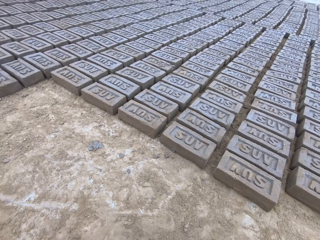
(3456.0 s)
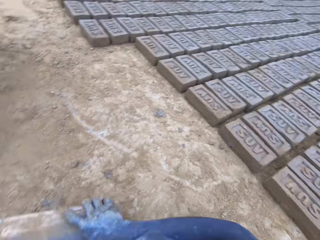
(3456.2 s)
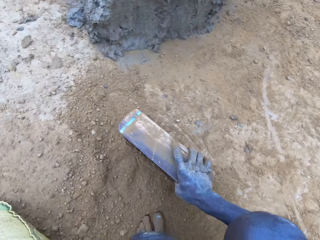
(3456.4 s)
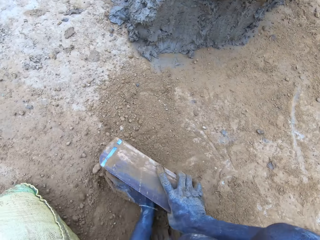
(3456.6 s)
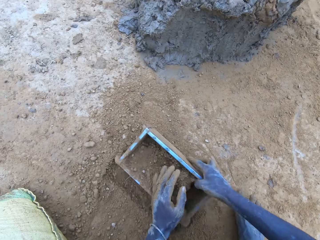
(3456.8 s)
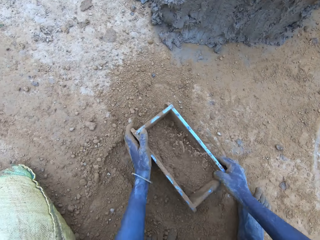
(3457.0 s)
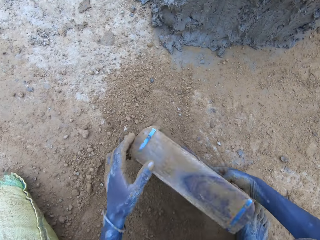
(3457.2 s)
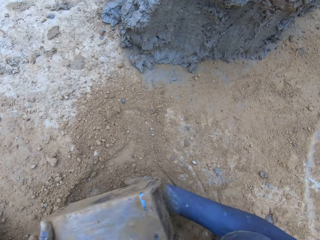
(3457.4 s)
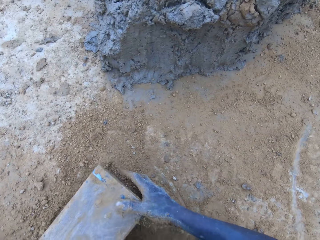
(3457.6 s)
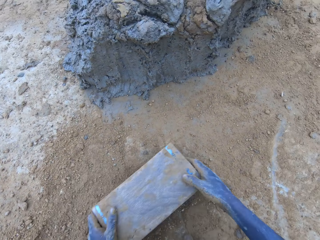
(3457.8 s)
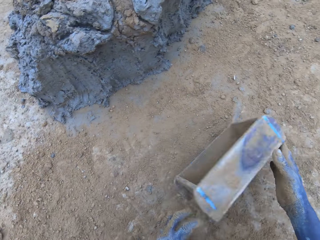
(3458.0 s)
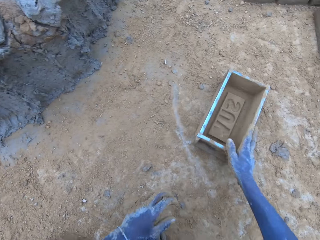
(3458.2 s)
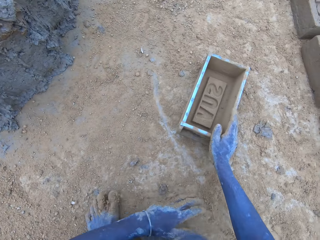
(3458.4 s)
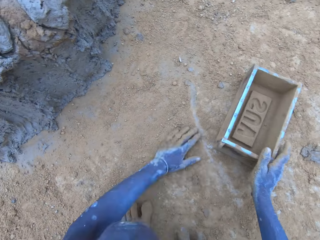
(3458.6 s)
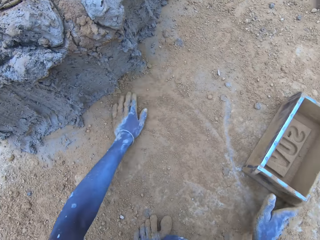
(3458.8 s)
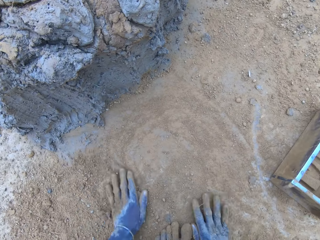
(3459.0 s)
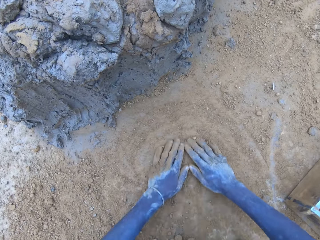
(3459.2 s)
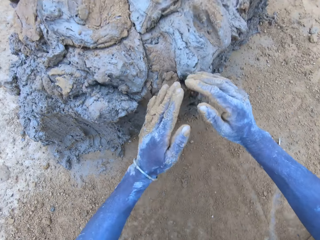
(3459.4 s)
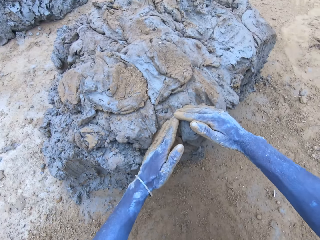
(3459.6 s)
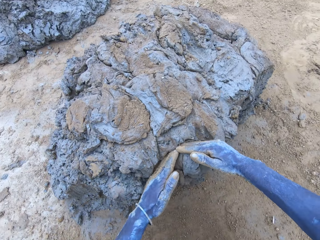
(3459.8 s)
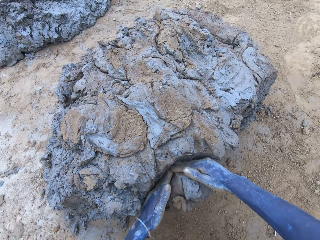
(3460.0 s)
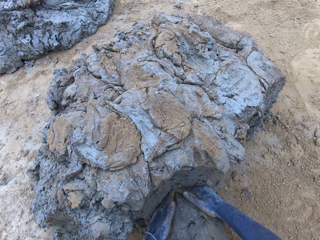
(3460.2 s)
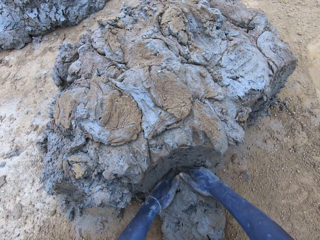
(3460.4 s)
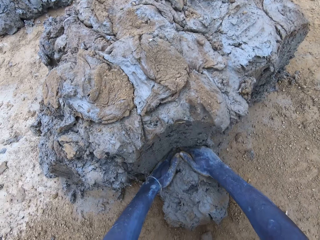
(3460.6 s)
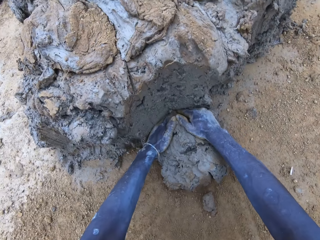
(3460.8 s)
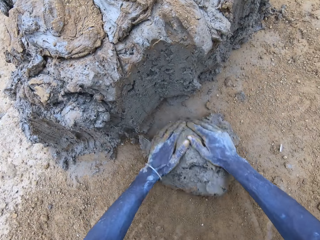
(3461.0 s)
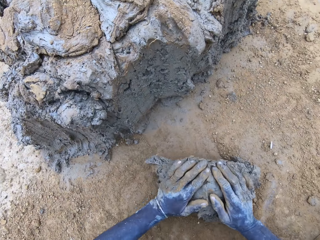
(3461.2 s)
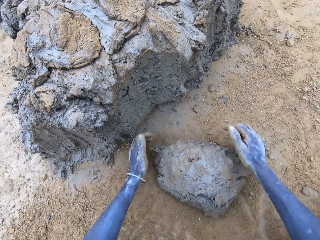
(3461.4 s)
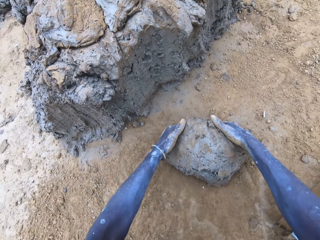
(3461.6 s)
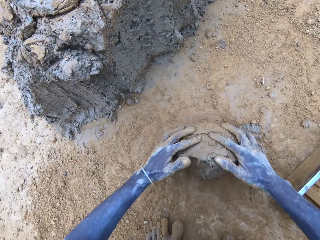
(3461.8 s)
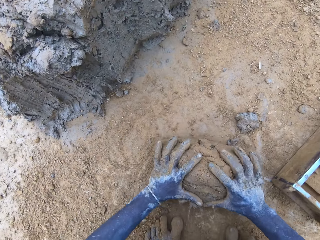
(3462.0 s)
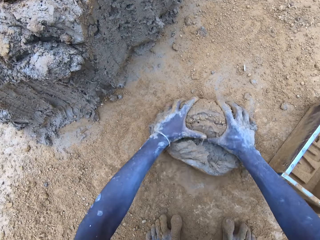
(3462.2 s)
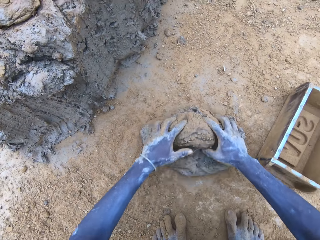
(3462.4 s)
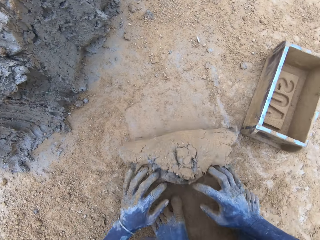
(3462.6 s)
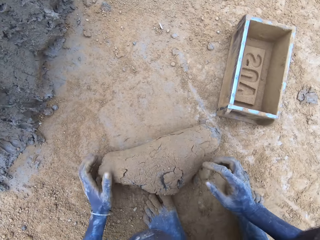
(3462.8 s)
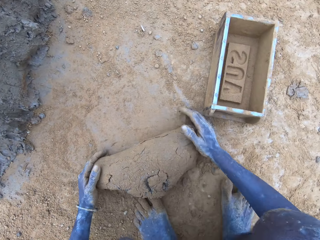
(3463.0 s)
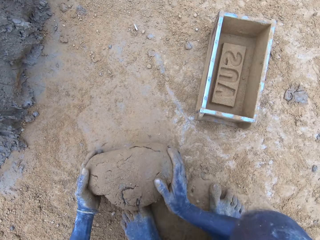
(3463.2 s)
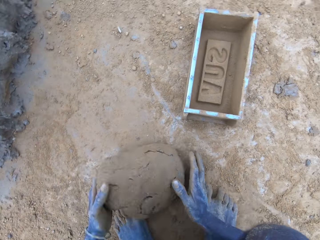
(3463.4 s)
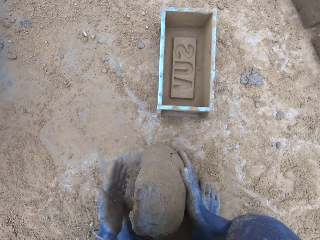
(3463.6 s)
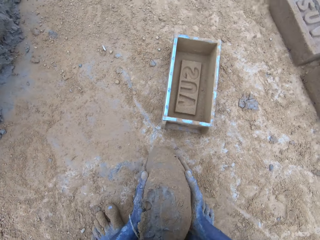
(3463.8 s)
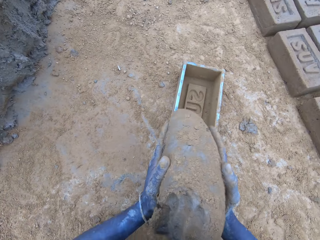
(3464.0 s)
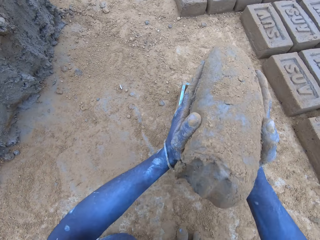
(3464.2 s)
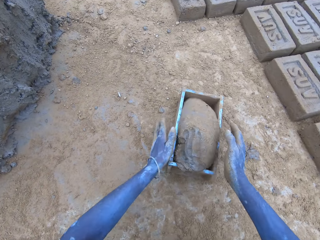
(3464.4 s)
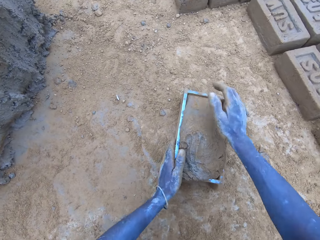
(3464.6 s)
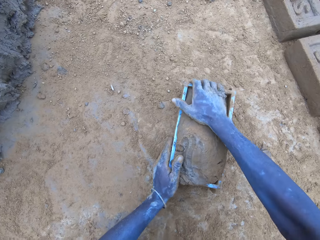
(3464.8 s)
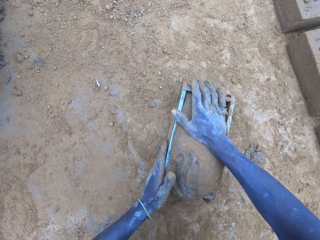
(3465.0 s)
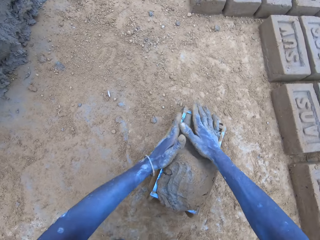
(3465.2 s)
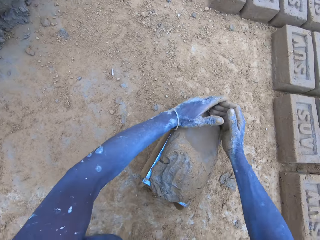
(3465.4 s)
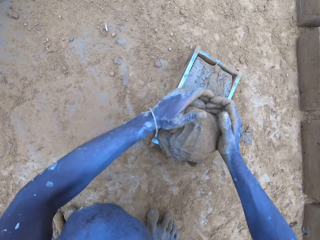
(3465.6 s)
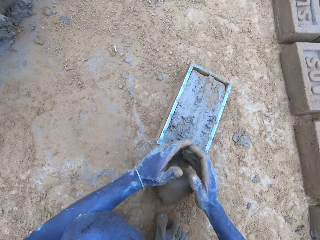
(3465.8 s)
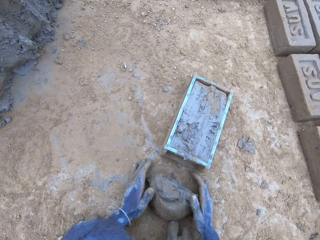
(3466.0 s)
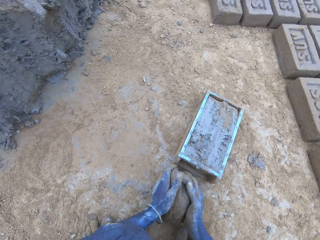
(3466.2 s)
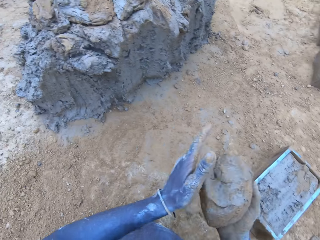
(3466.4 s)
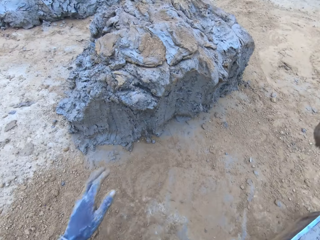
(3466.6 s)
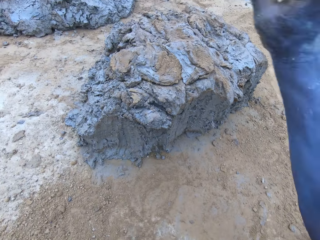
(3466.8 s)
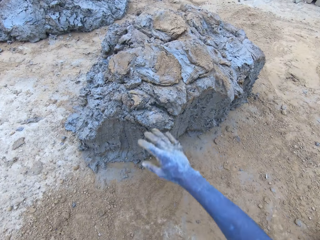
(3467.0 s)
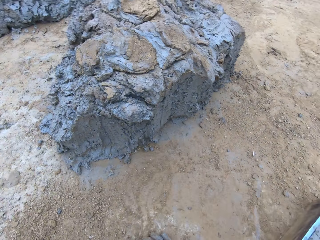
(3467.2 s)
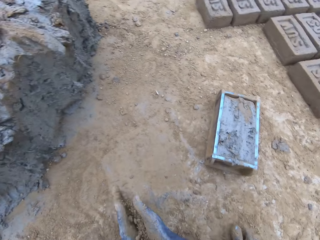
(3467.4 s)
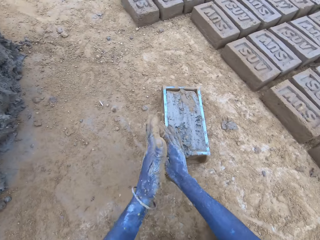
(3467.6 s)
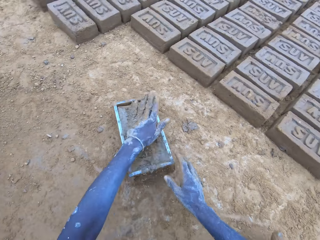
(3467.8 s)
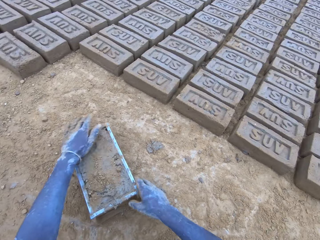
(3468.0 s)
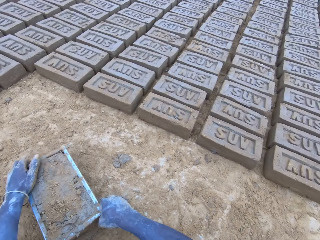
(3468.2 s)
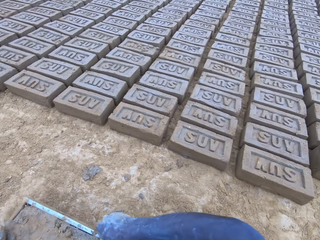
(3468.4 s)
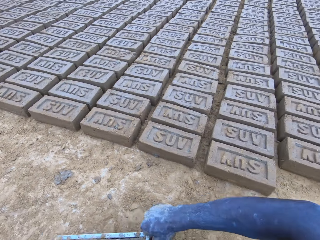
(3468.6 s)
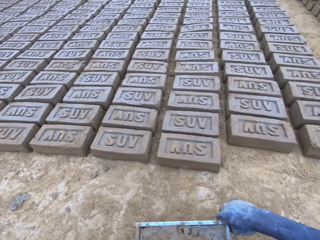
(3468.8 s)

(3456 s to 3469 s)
The camera wearer puts soil in the brick mould. They pour the soil from the brick mould on the ground. They scoop mud or sand using hands. They roll clay on the ground. They put the mud in the brick mould, scoop the excess mud on the brick mould, and throw the mud on the pile of mud.

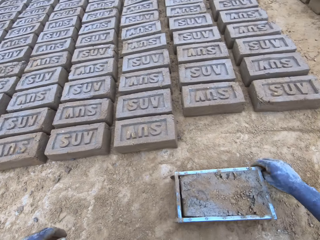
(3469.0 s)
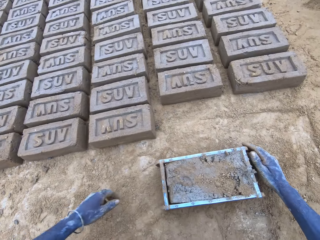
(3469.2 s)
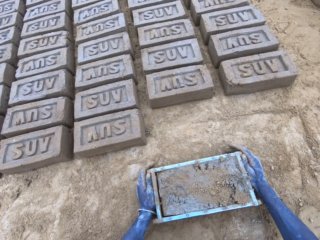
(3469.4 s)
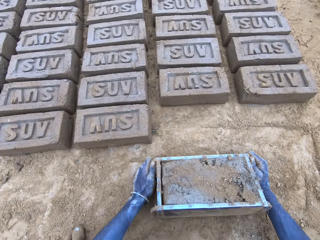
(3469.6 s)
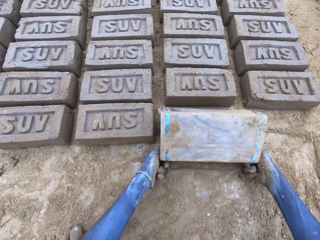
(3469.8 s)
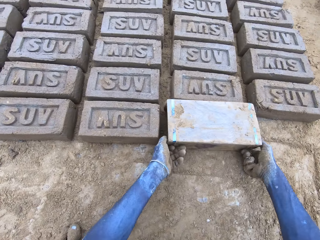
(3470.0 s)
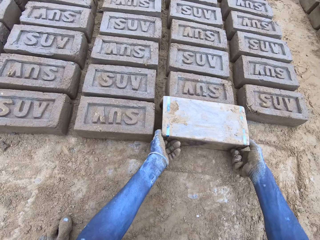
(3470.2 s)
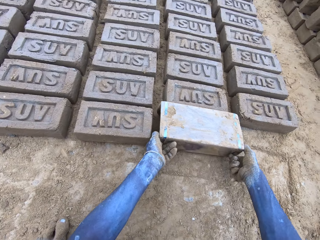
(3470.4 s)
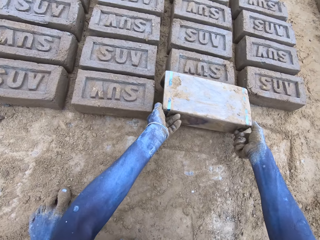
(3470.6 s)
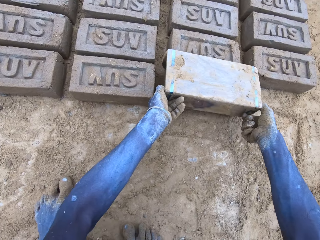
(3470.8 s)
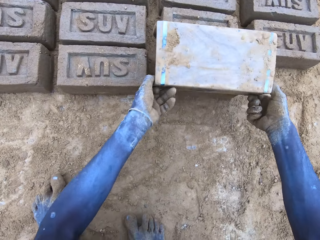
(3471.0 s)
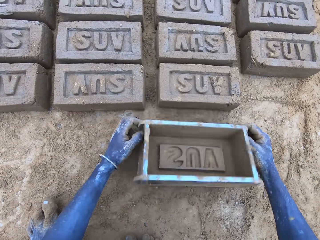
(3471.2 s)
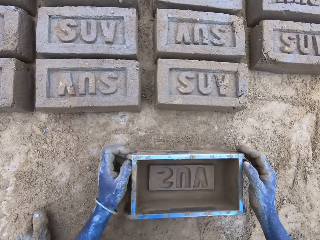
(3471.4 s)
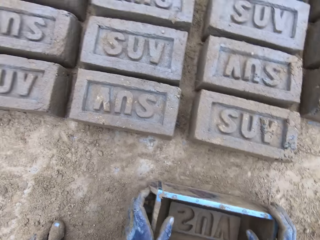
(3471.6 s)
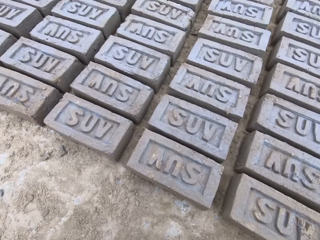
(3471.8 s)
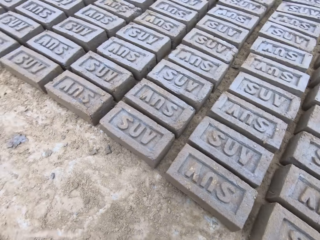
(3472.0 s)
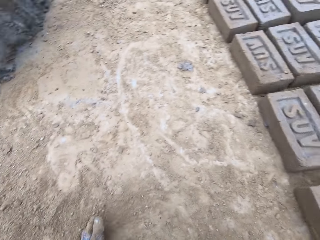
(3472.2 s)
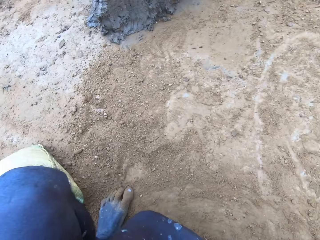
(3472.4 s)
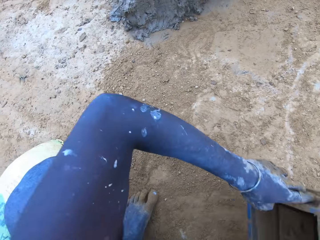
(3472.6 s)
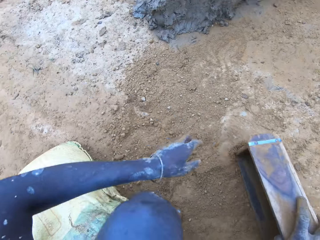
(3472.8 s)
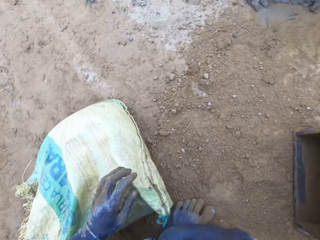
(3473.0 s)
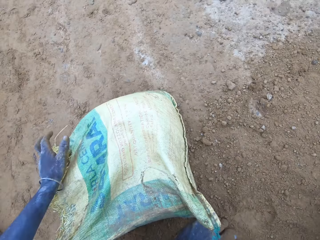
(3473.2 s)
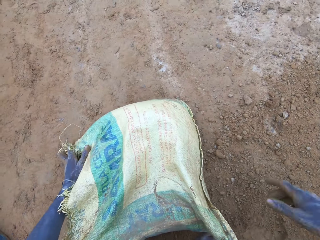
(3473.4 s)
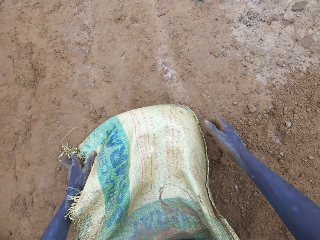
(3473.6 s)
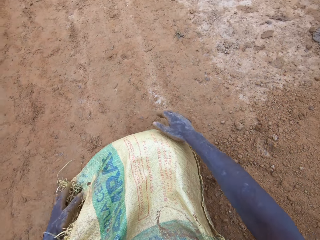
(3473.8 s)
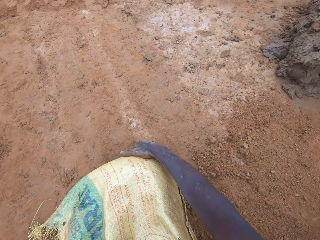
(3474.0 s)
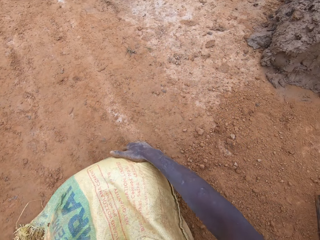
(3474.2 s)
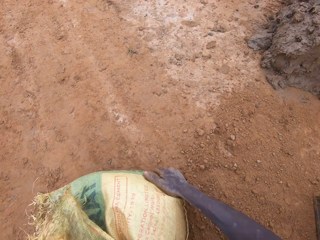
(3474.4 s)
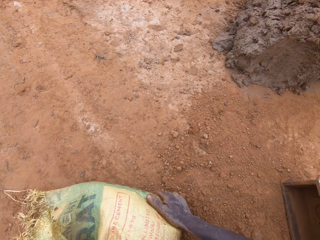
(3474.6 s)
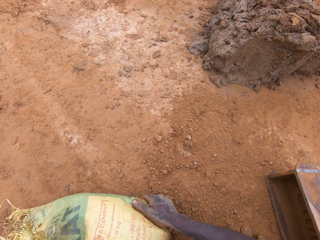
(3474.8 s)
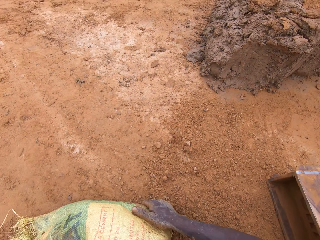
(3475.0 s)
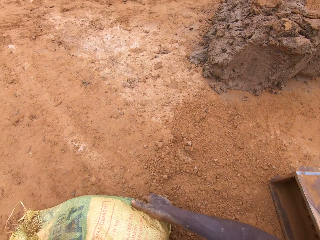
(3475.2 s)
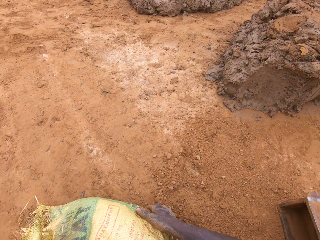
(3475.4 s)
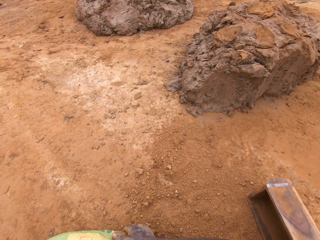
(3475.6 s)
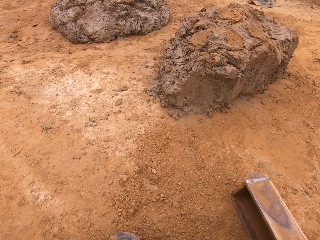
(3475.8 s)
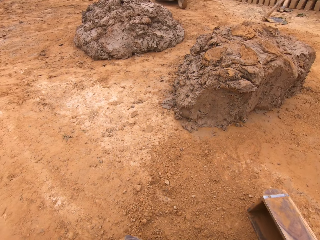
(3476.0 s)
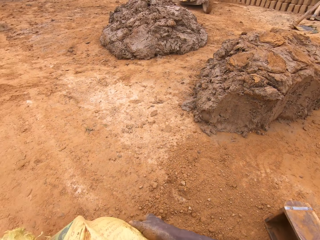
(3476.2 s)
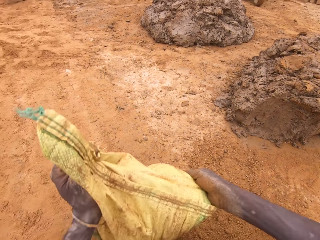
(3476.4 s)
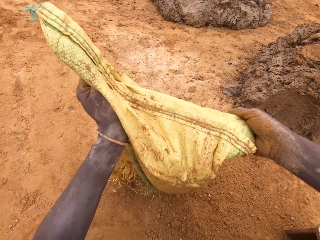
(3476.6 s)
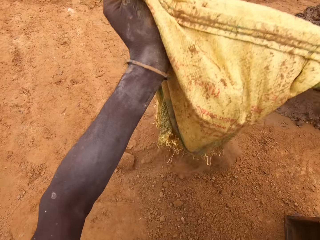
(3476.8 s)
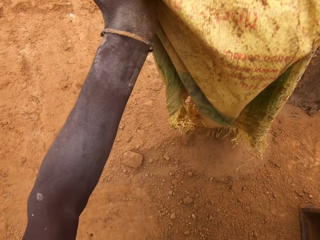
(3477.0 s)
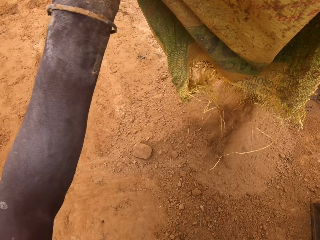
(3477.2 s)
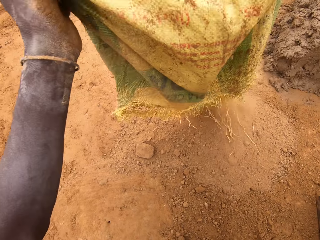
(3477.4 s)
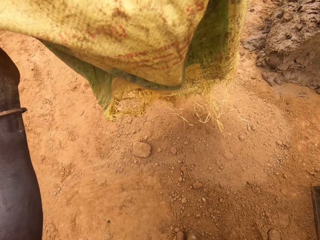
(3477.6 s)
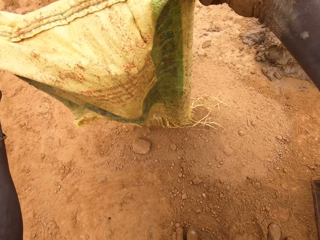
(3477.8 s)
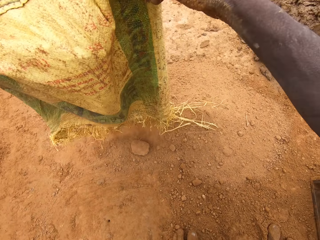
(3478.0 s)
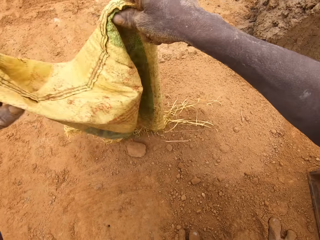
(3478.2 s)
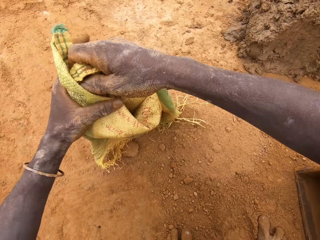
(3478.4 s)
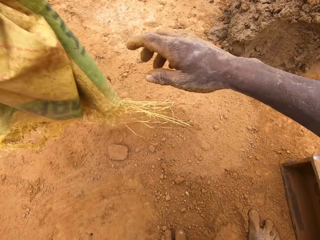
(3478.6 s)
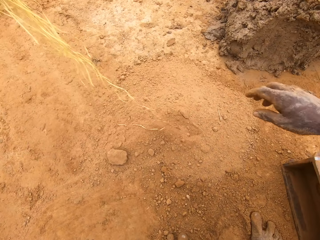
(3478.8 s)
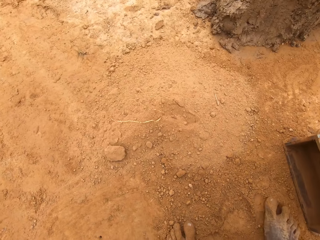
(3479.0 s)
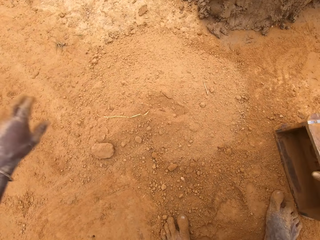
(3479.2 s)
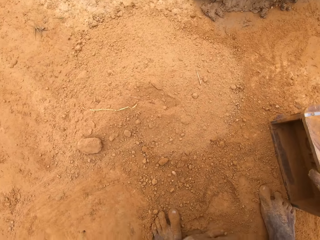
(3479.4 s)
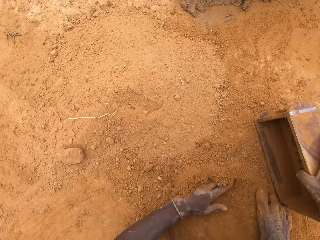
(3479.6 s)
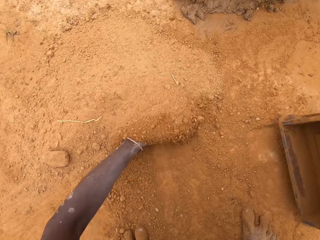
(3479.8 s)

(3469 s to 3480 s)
The camera wearer lifts the brick mould. They pour the mud in the brick mould on the ground. They pour soil from a sack. They lift the sack. They pour sand on the ground.
